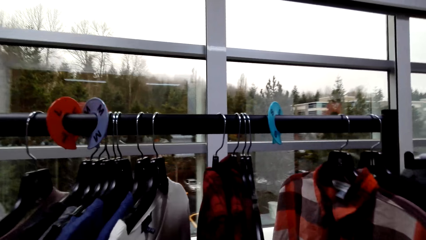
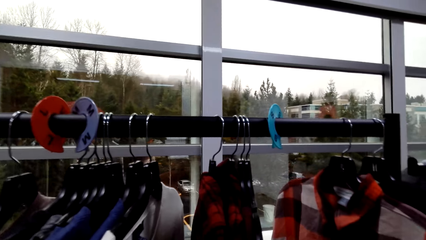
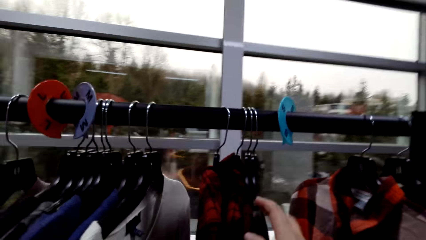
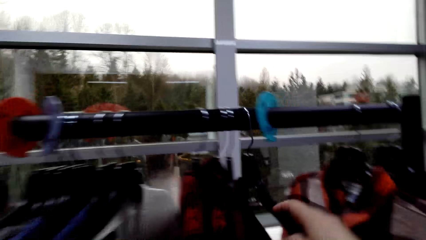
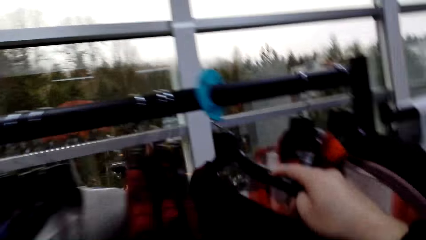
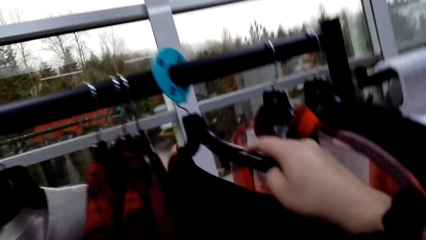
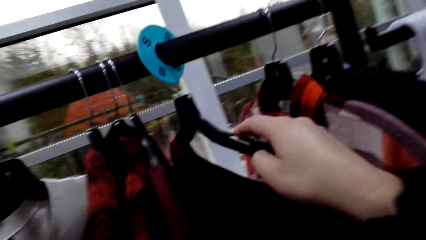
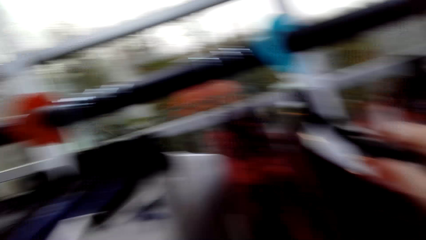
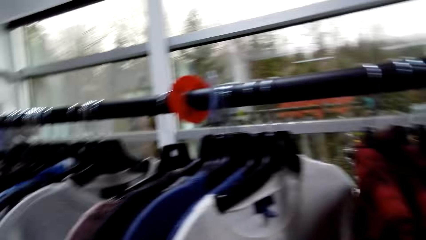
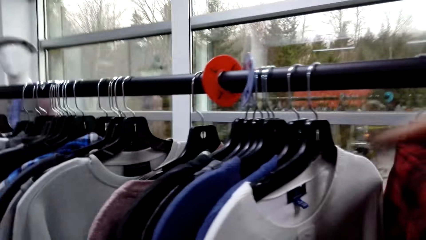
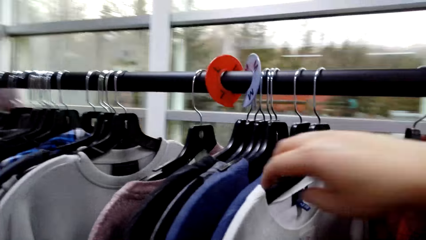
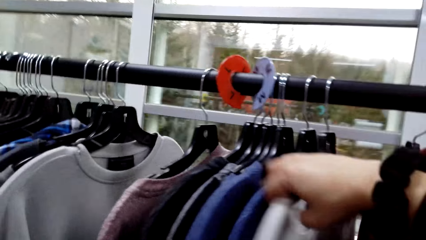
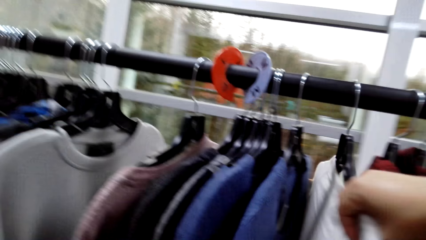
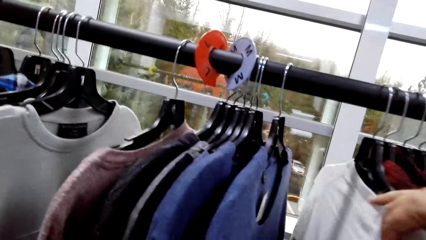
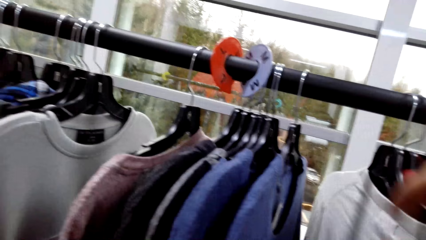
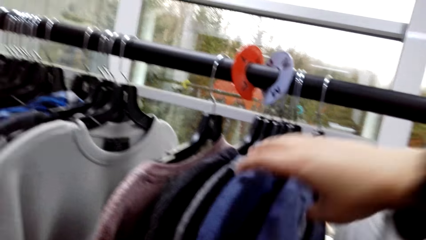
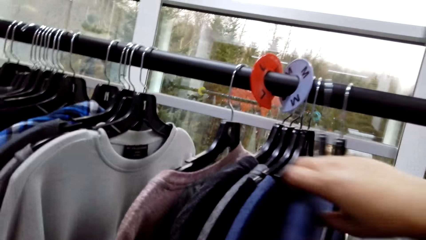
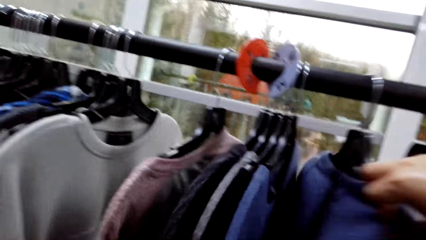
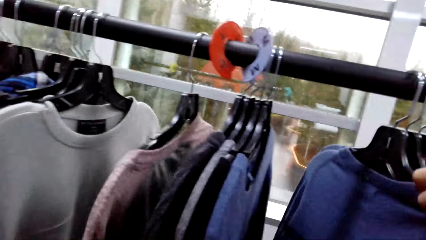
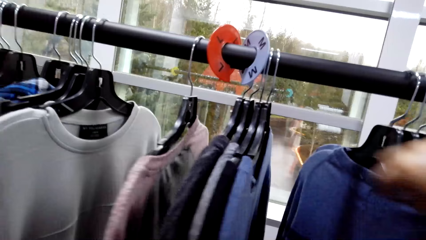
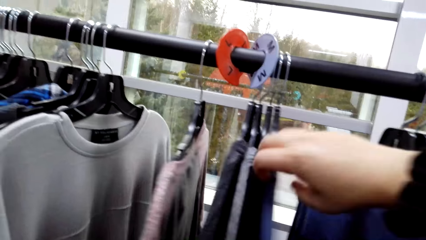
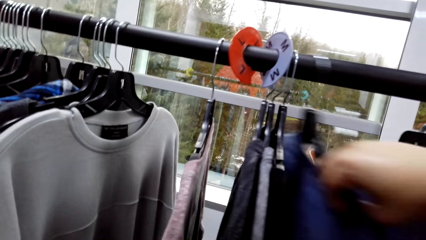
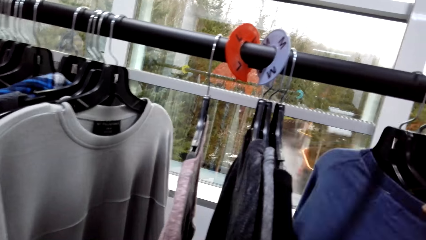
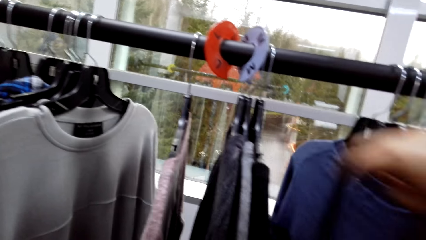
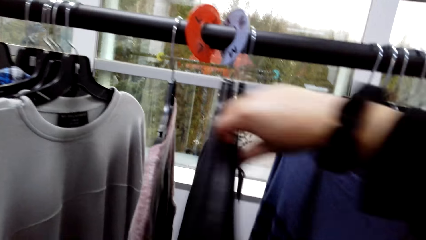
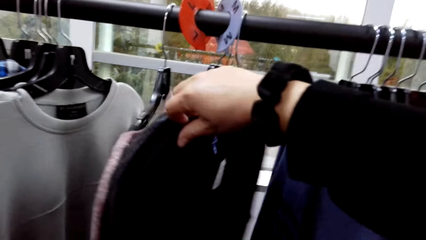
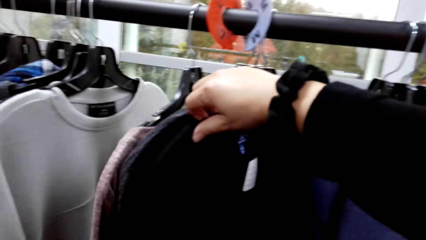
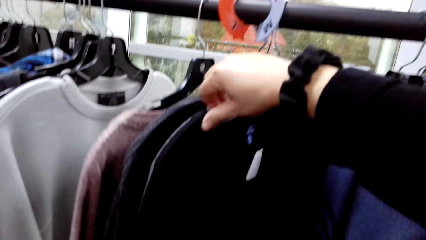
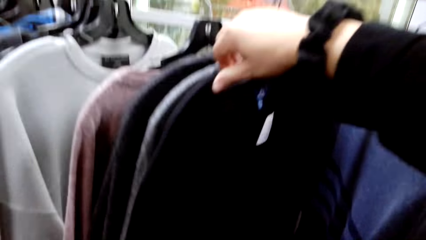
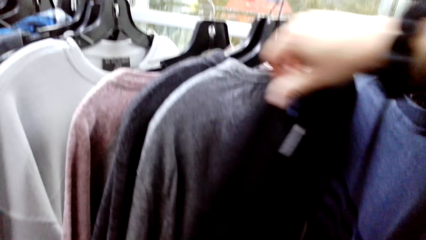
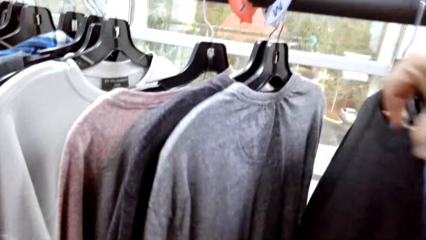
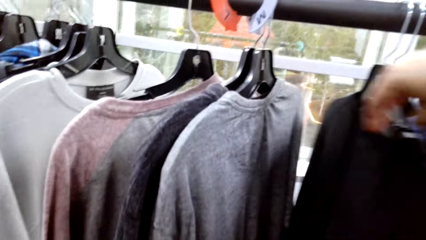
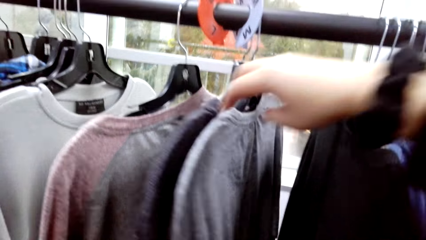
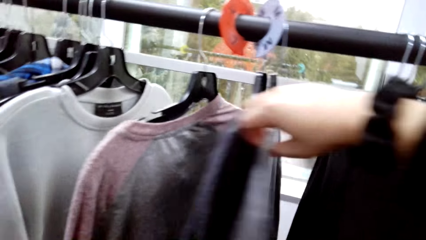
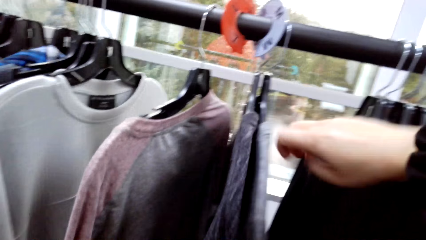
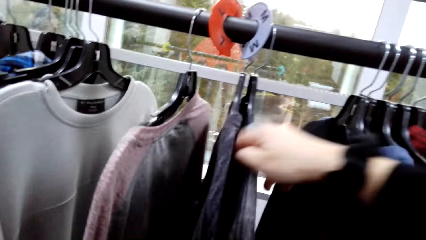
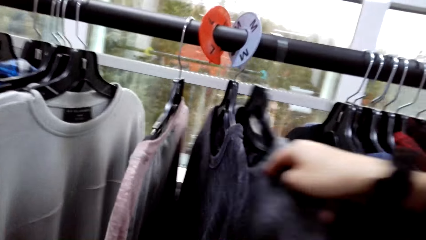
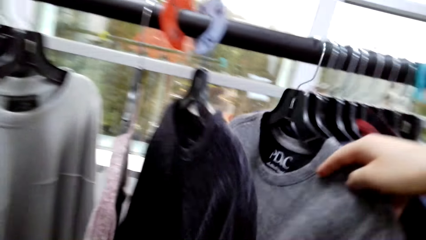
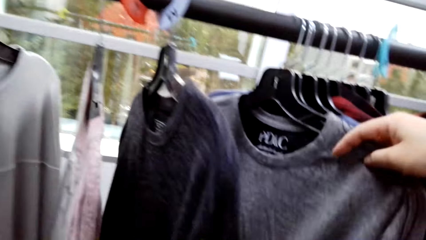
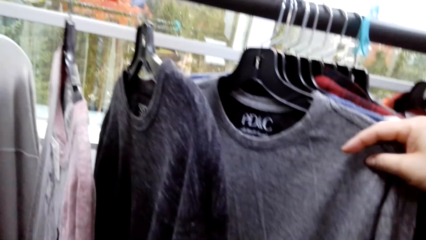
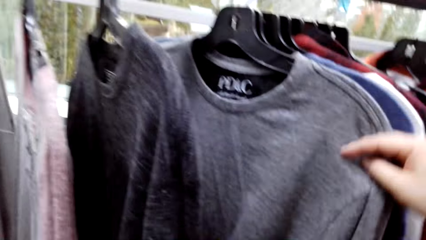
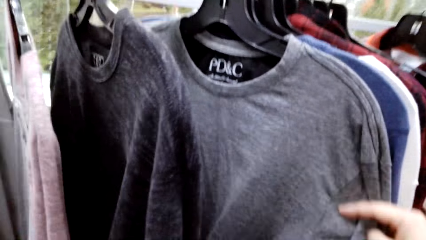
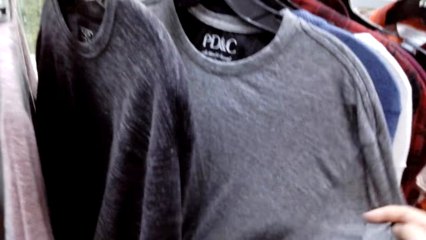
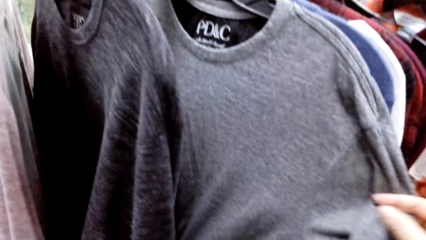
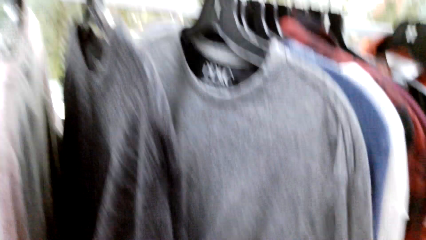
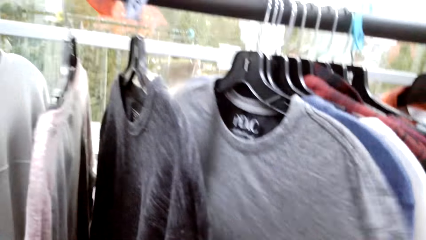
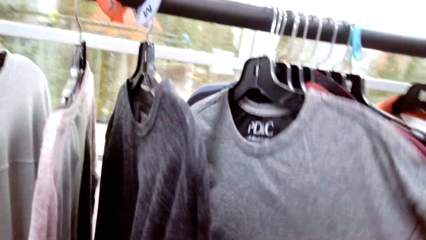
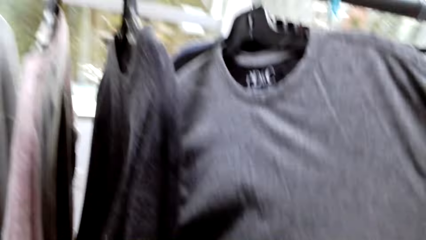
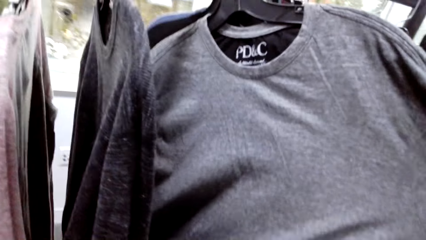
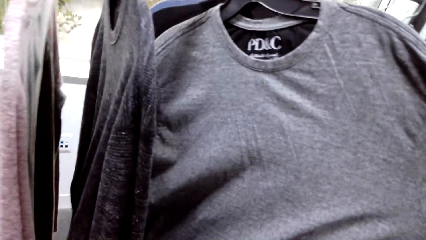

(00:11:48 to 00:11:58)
The camera wearer moves clothes on the holder. They look at the cloth. They move clothes on the holder.

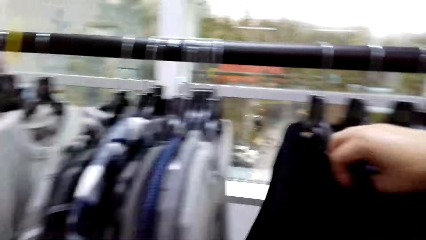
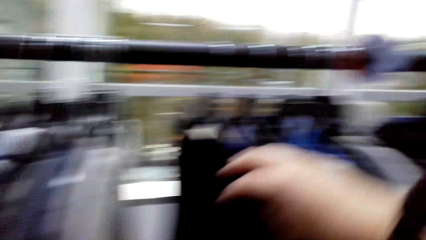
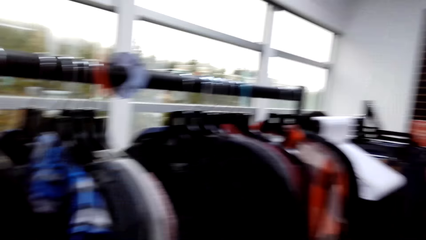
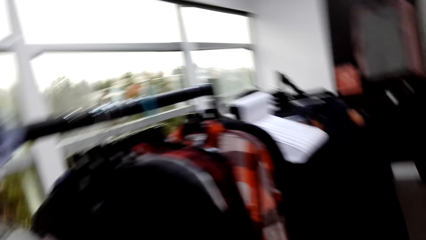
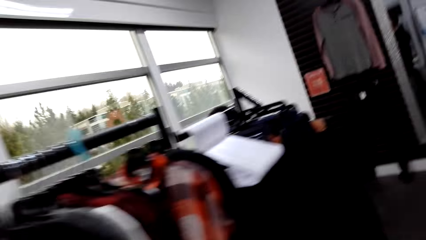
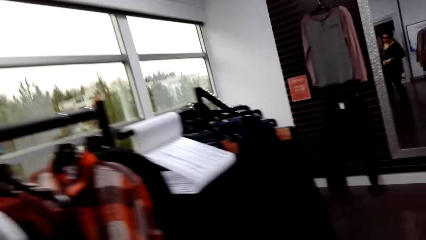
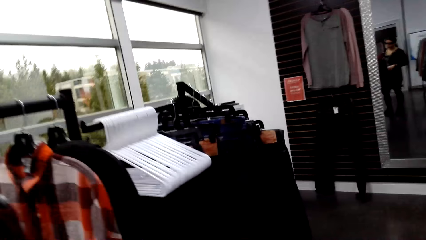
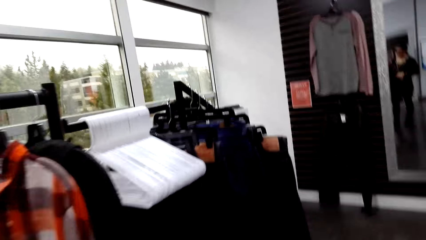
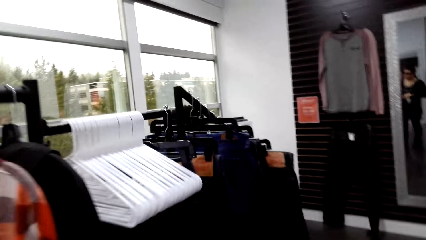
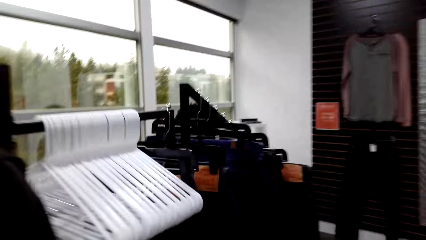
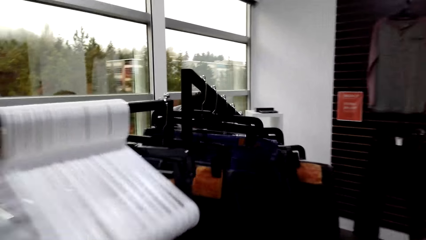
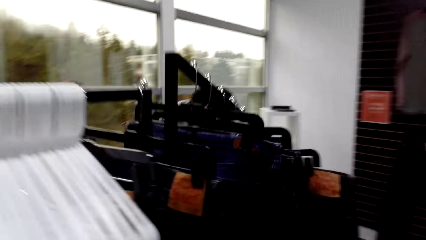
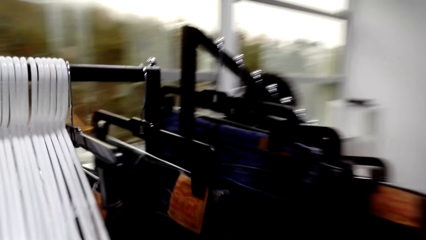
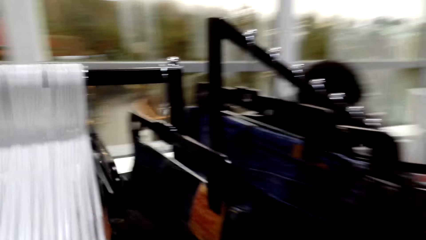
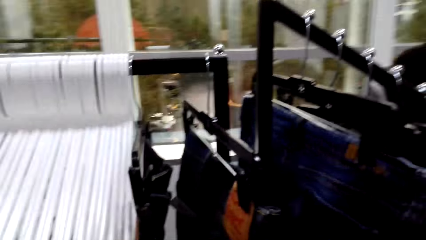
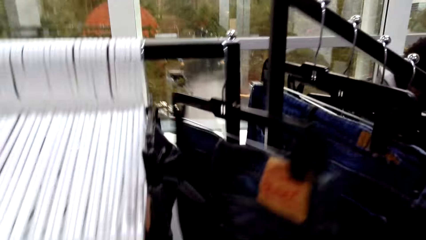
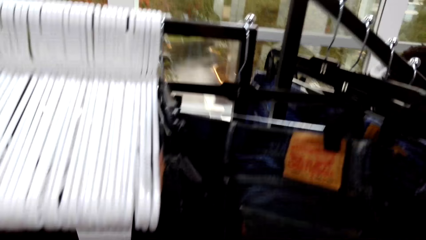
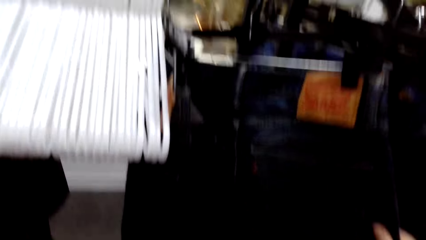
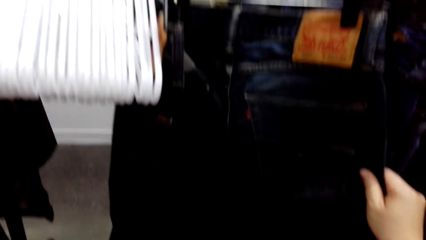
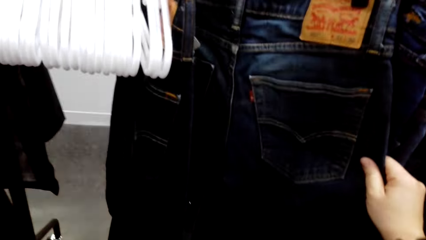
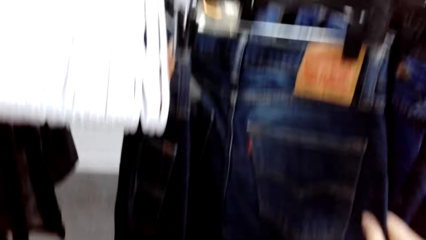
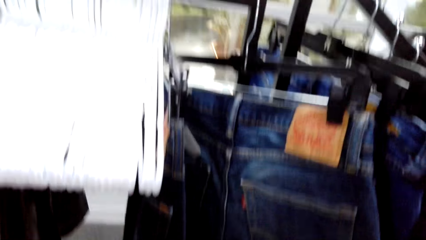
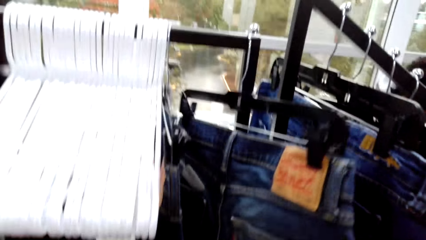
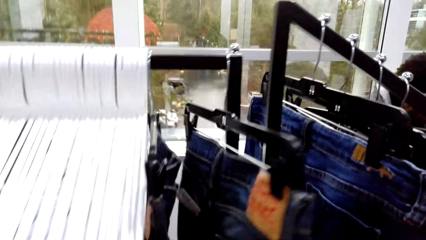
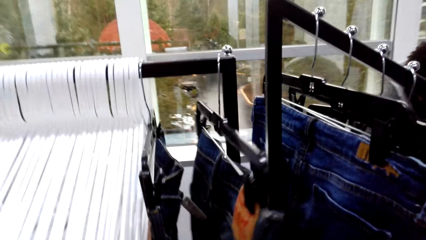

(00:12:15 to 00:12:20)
The camera wearer walks in the room. They hold a pair of trousers.
